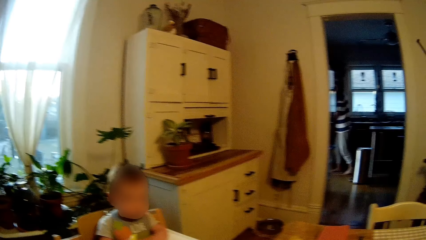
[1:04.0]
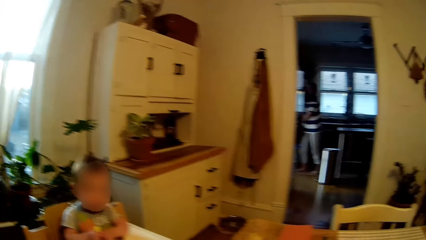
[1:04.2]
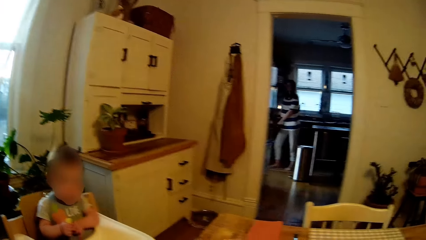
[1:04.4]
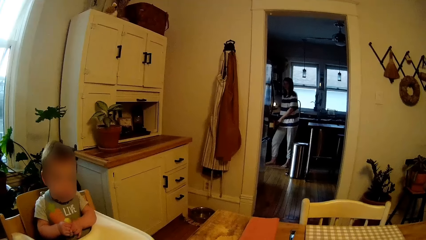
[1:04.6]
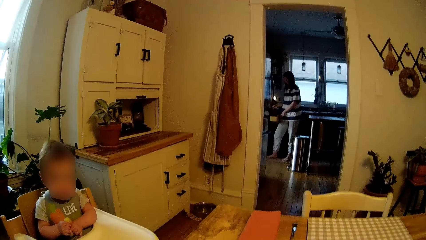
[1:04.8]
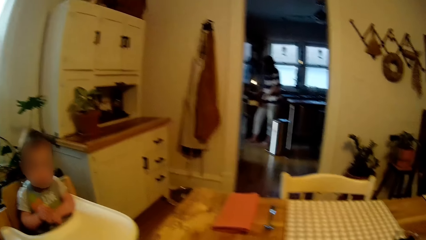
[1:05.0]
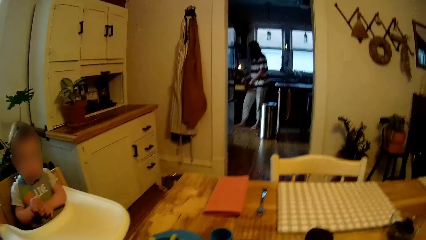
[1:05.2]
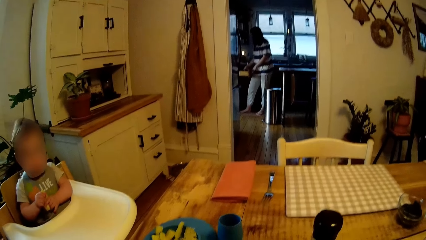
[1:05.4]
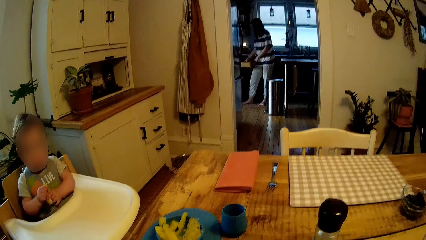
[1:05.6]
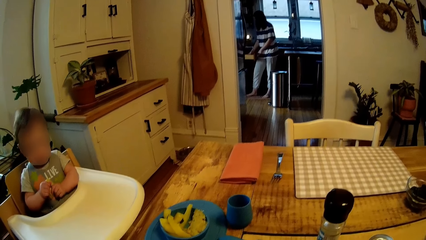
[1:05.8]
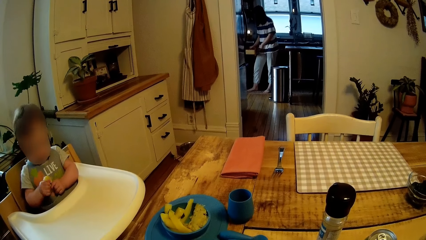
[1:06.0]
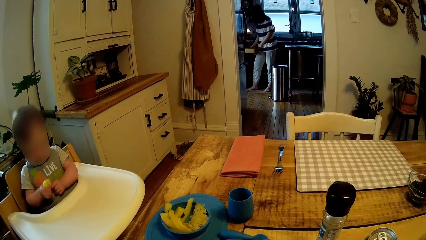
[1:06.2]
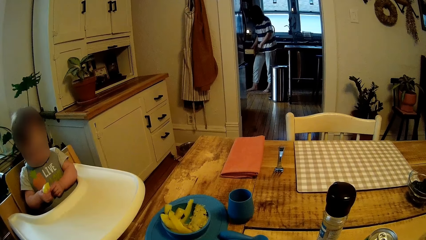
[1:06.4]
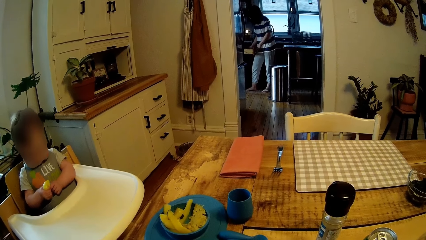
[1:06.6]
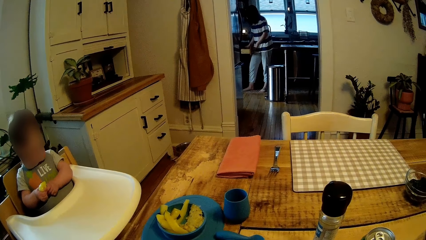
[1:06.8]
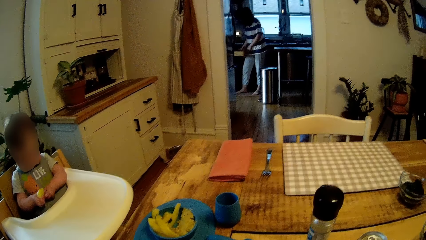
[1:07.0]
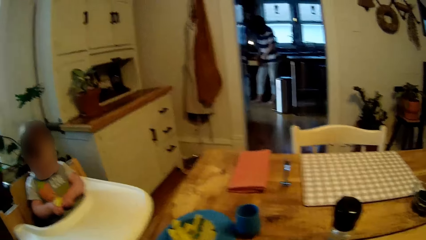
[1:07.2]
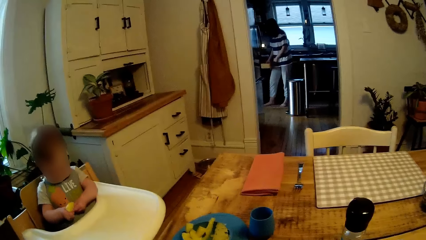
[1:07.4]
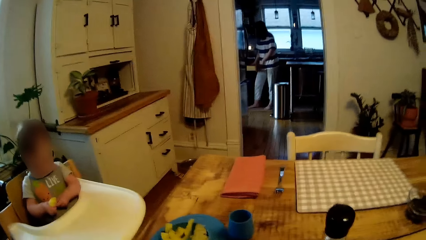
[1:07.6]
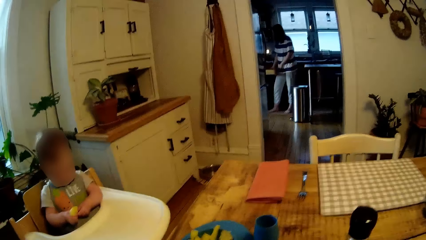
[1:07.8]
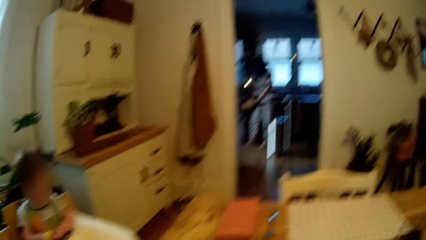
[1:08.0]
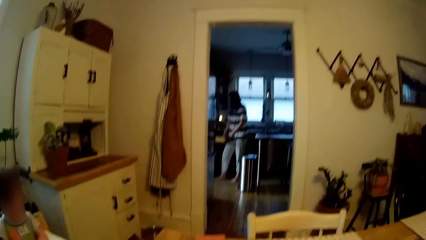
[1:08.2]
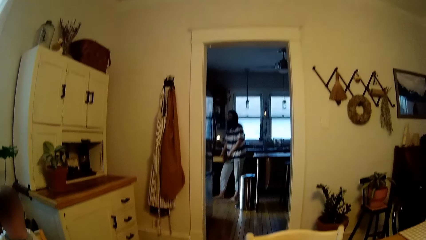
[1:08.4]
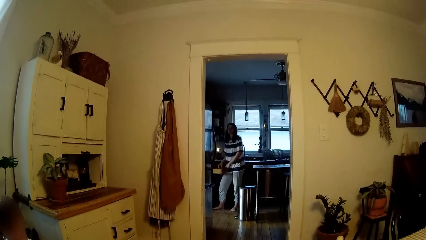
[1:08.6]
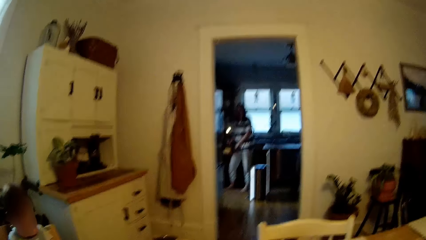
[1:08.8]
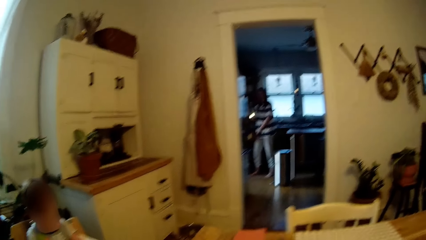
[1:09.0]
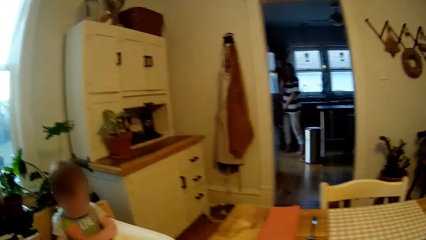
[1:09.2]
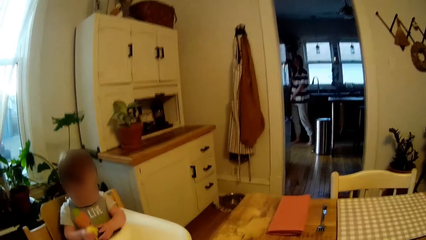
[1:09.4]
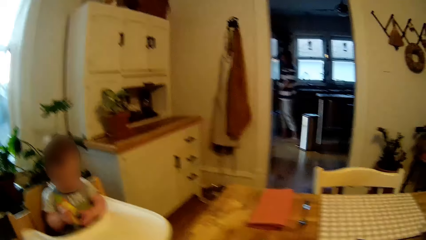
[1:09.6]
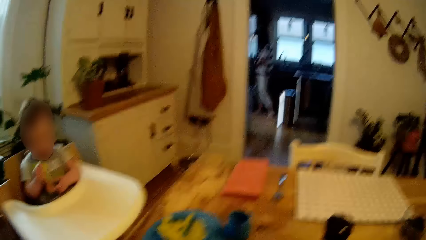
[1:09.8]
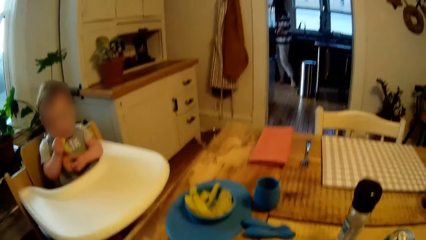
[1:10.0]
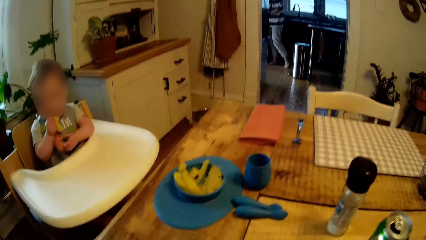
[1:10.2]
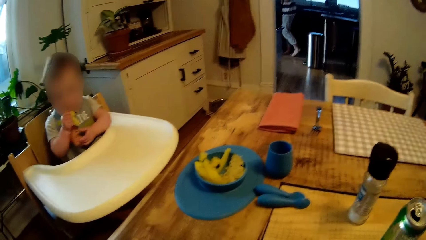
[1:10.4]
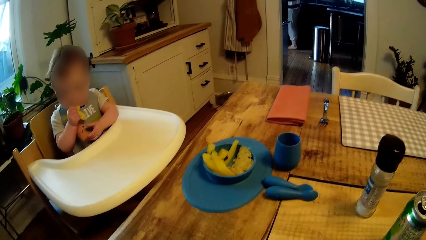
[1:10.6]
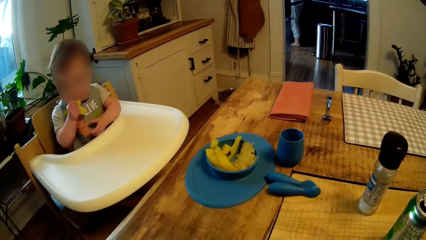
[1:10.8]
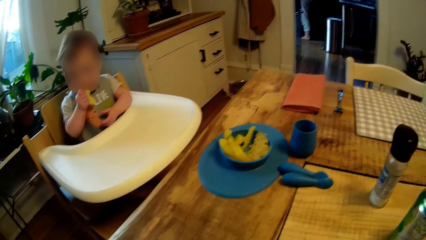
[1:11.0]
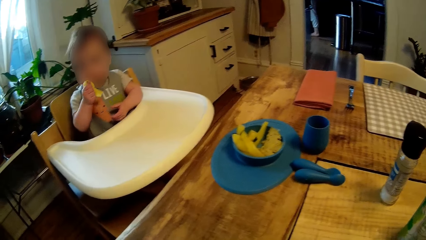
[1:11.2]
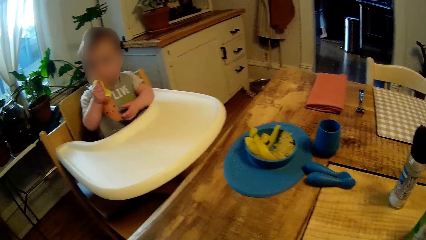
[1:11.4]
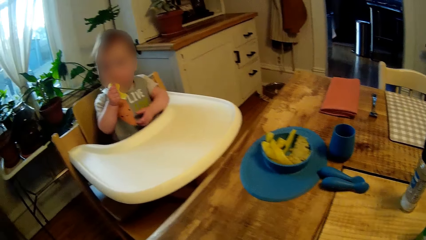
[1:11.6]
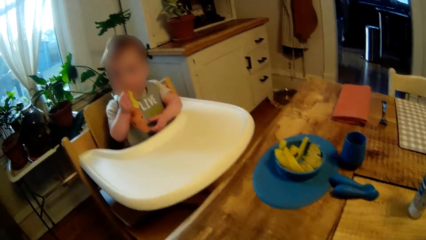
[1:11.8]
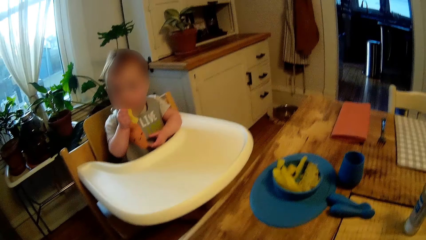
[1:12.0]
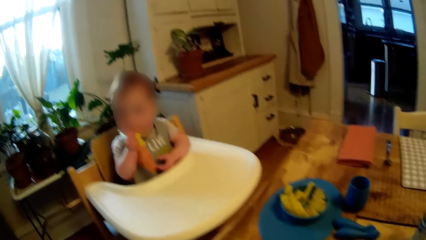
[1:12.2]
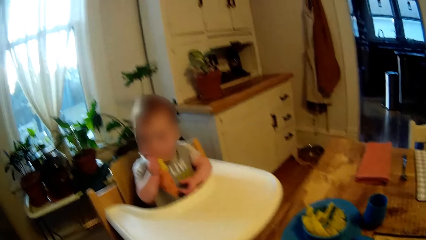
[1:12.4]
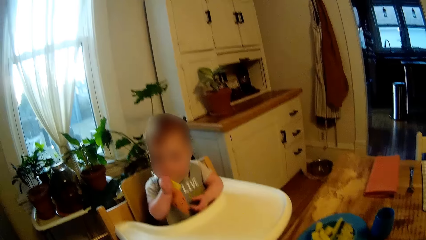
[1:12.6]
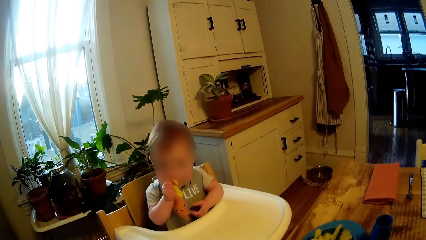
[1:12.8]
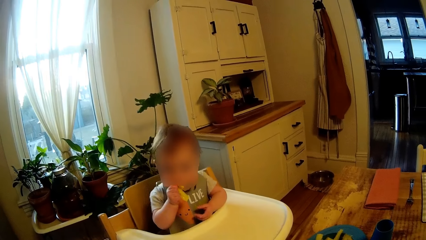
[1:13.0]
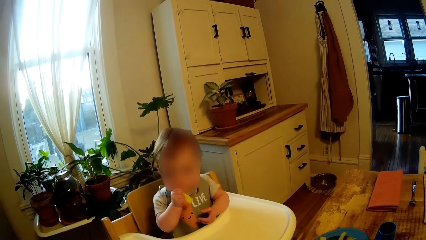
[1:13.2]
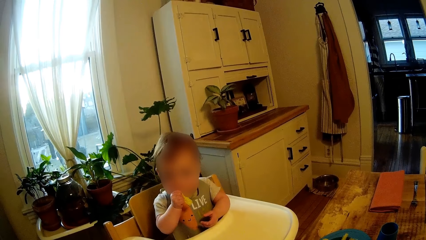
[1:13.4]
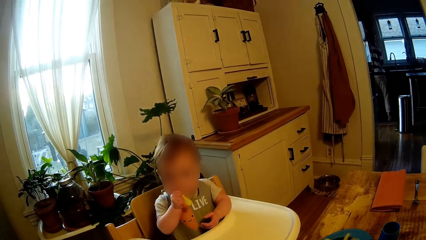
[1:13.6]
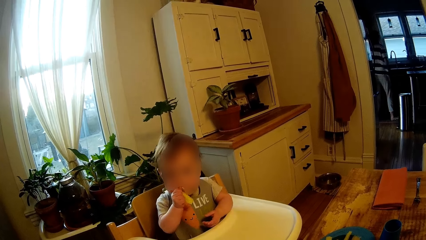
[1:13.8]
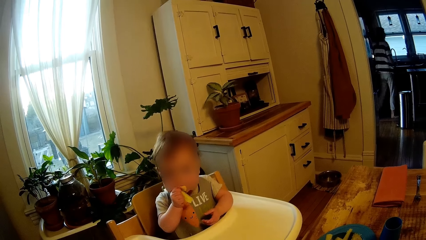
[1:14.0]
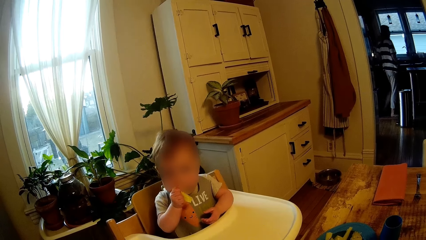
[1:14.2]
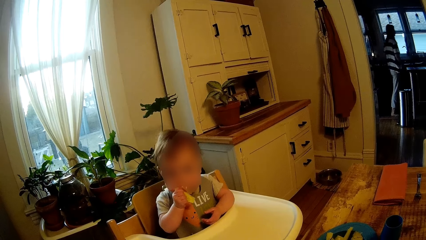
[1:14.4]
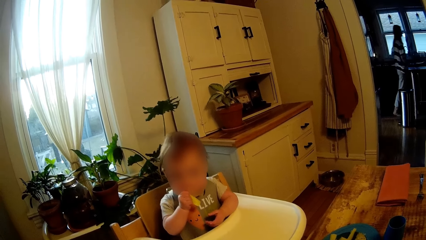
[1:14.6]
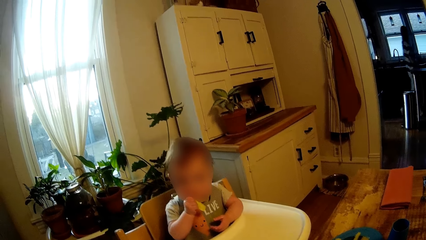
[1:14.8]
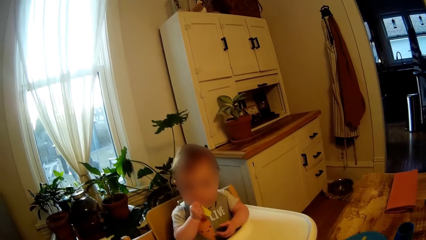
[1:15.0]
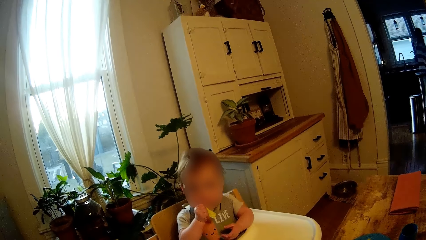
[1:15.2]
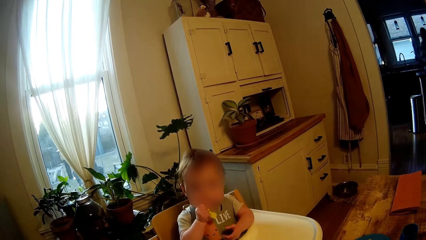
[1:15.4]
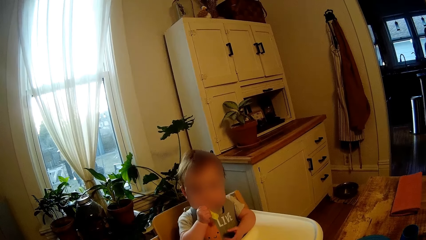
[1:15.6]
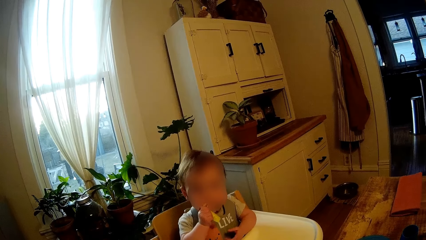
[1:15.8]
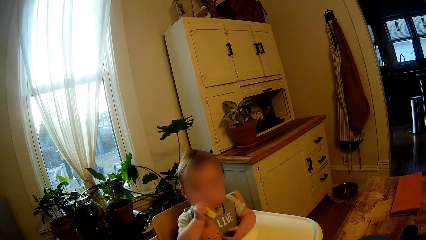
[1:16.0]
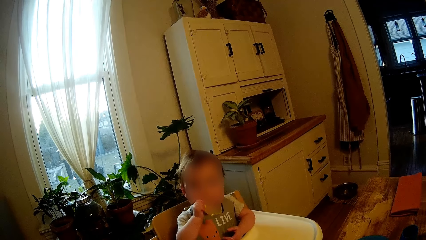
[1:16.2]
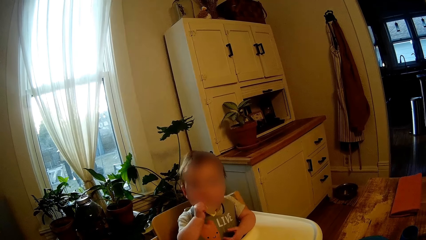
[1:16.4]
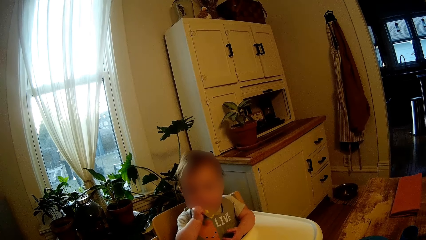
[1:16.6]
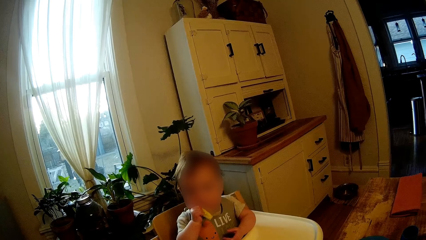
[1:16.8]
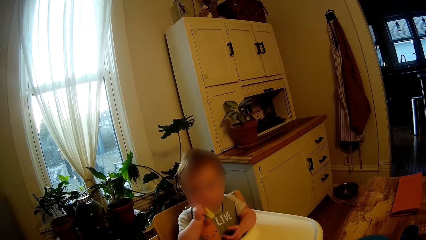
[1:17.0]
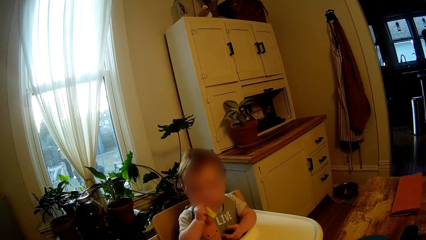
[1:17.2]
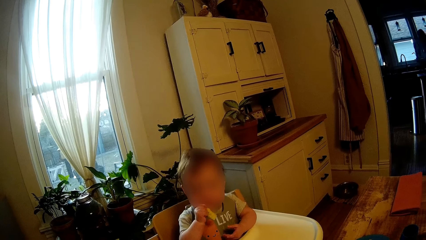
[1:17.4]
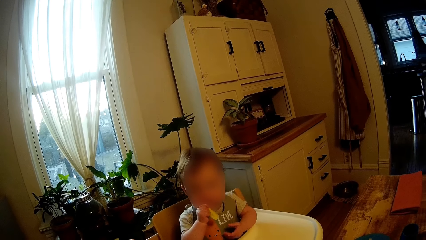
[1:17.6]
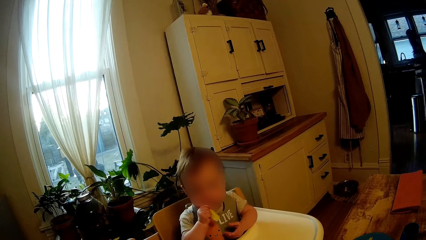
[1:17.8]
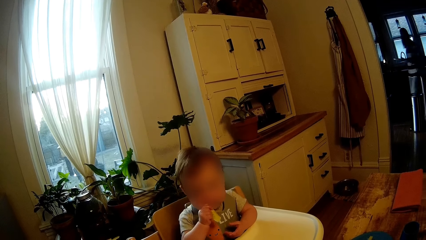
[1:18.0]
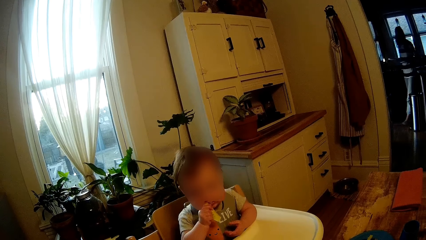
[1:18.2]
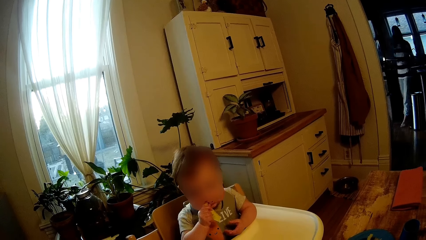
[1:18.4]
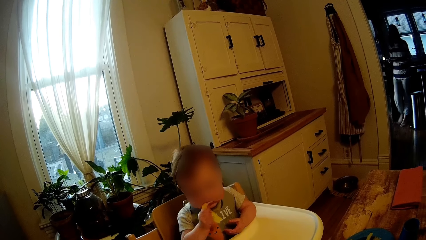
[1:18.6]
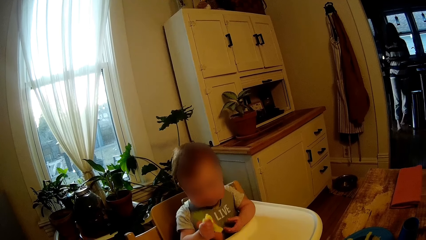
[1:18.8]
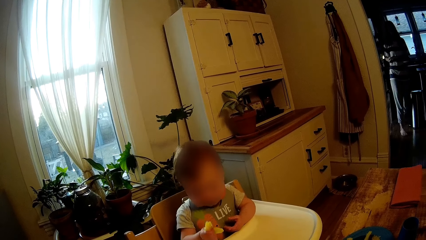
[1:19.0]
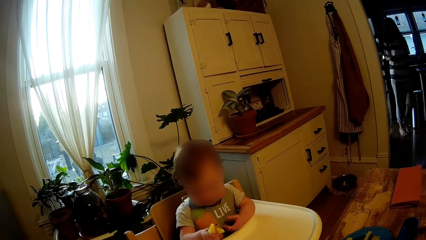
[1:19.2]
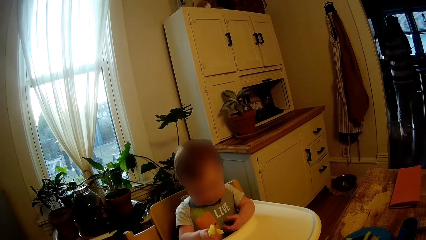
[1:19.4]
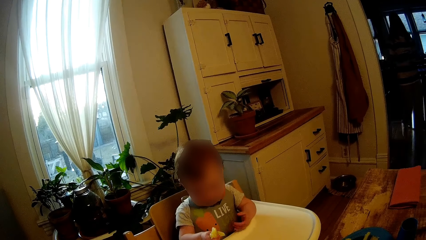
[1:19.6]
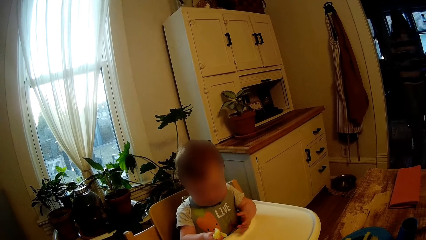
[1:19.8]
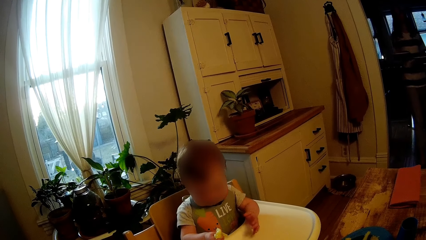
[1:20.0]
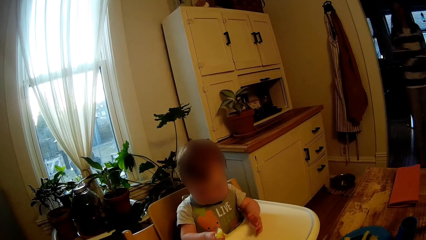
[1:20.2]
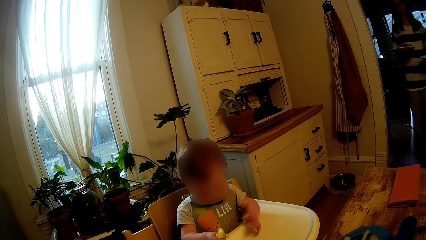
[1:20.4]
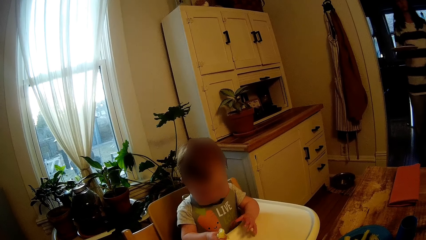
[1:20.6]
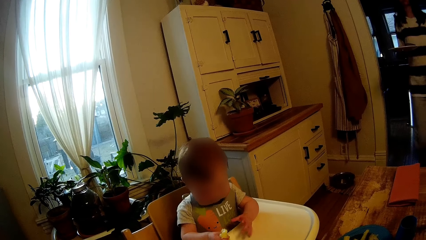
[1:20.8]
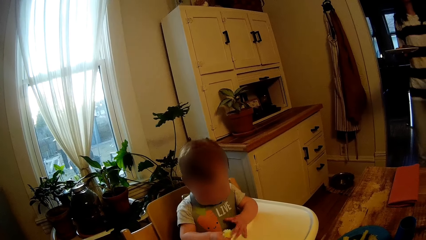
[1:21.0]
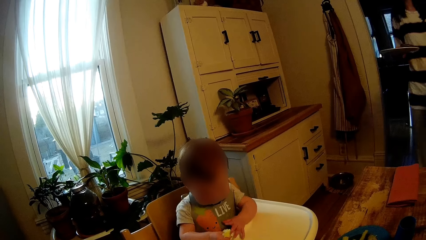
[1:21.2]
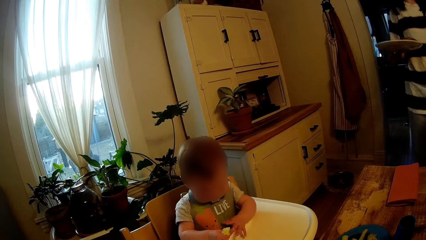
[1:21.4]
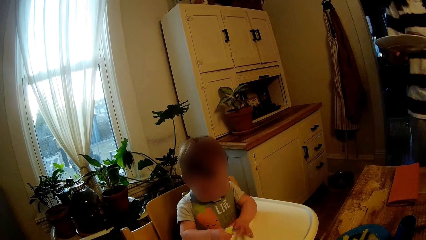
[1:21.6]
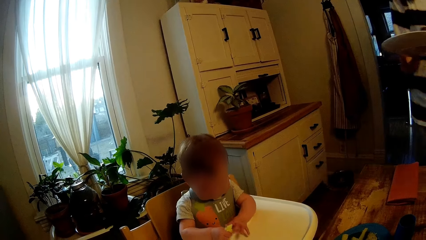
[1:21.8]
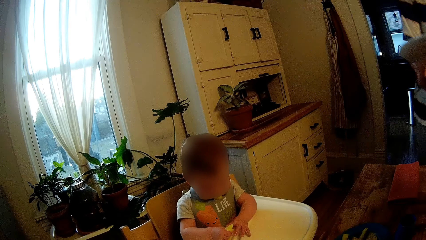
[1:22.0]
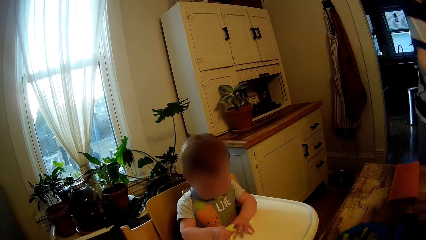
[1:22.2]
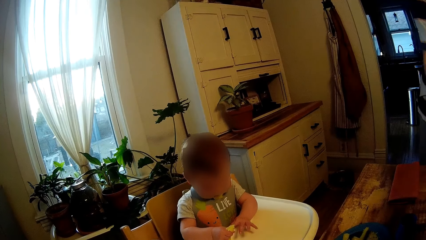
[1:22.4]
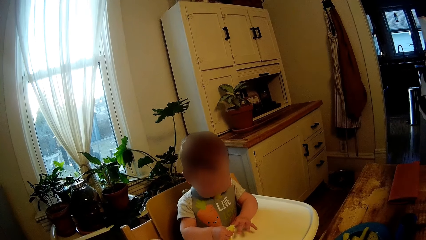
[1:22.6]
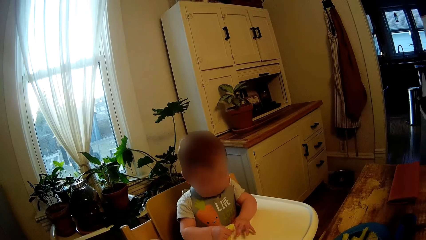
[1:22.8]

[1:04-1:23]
The woman opens a kitchen drawer with her left hand. The camera wearer stares at the baby. The woman talks with the camera wearer. The woman closes the kitchen drawer with her left hand. The baby eats the macaroni with her right hand. The woman carries two plates of food with both hands. The camera wearer talks with the woman.
